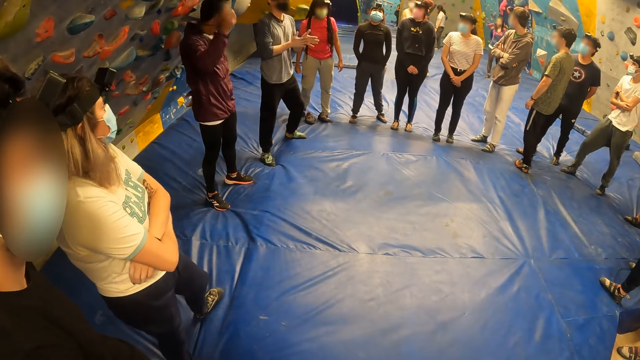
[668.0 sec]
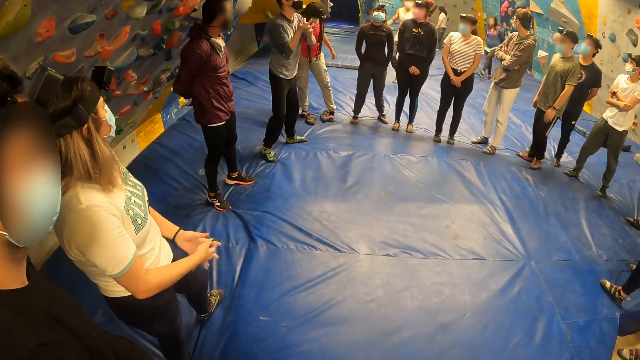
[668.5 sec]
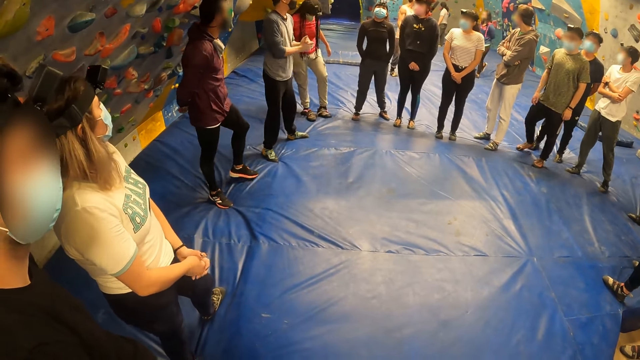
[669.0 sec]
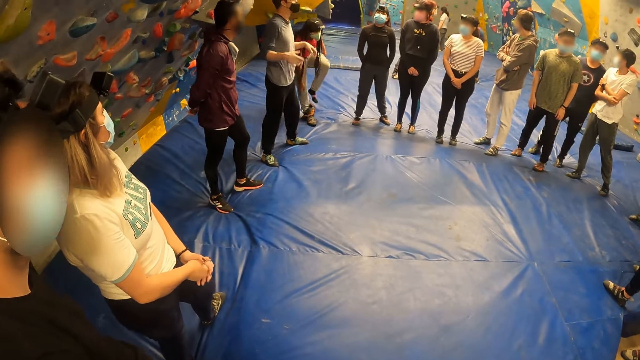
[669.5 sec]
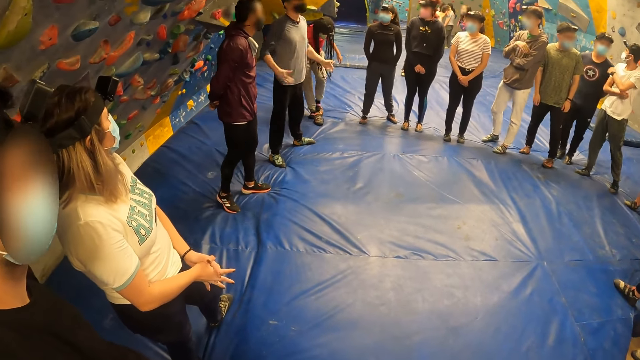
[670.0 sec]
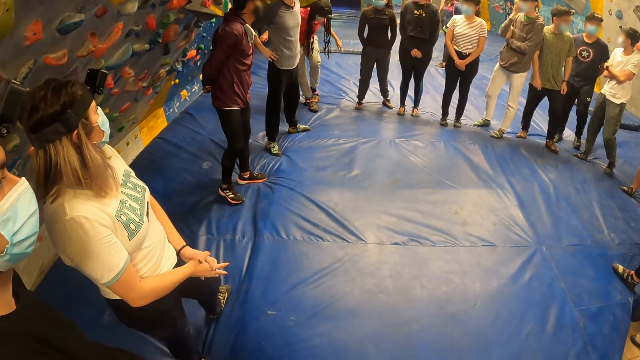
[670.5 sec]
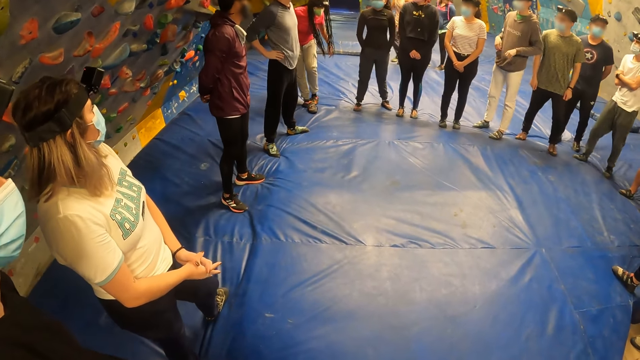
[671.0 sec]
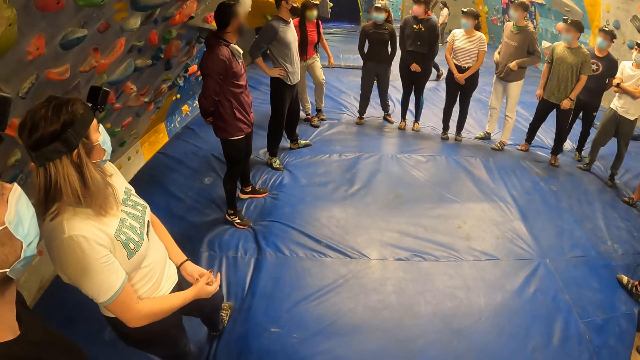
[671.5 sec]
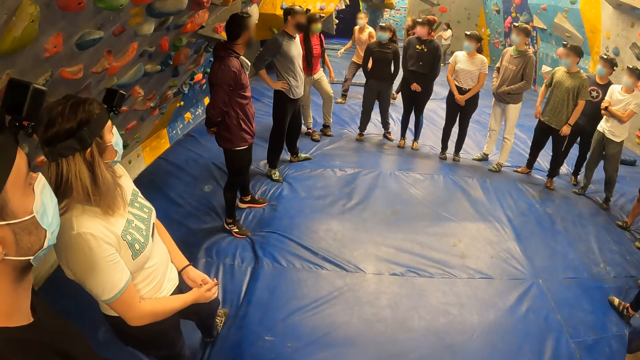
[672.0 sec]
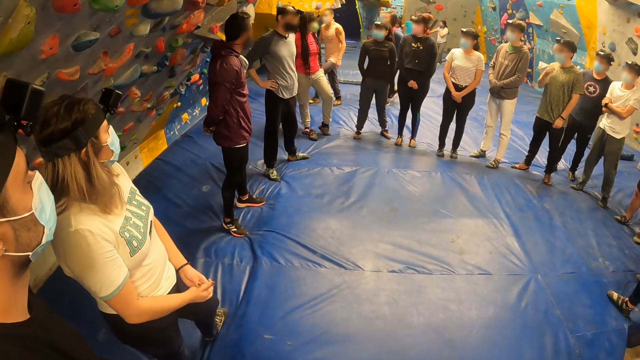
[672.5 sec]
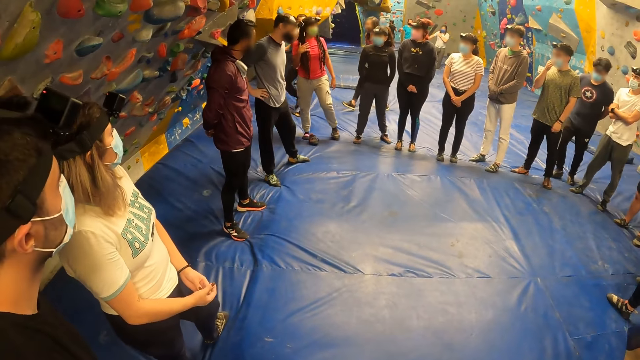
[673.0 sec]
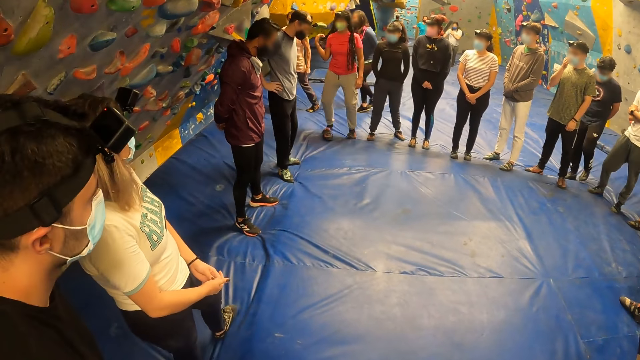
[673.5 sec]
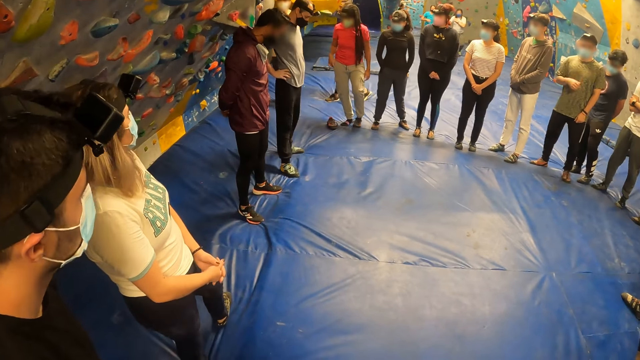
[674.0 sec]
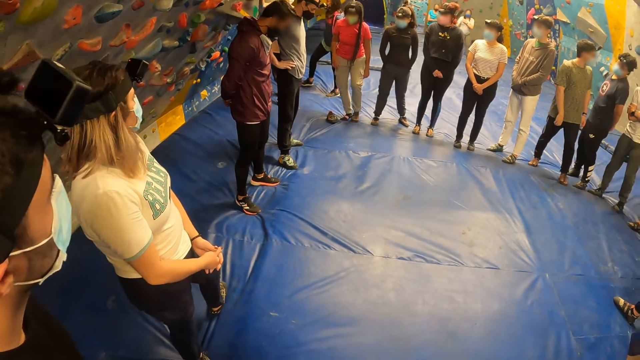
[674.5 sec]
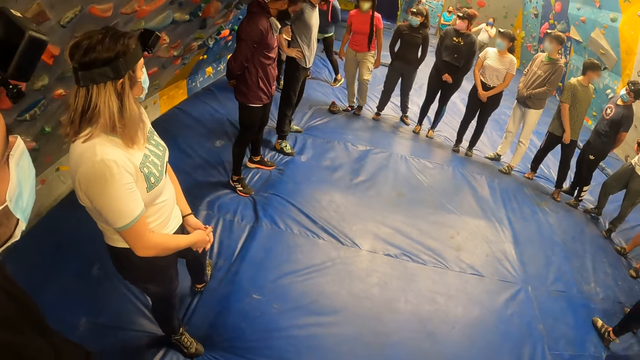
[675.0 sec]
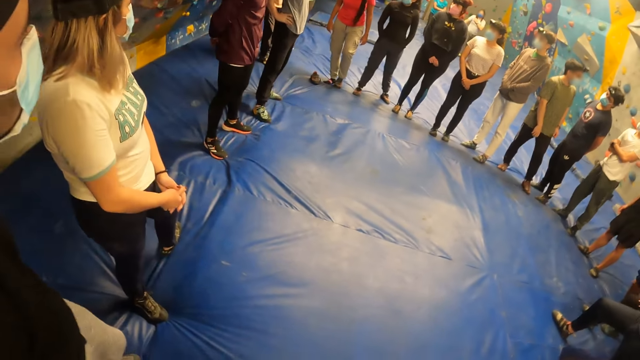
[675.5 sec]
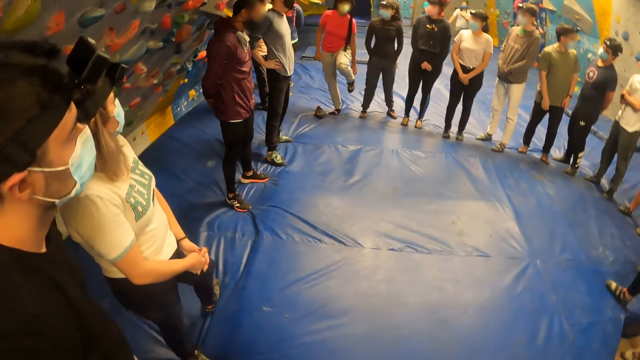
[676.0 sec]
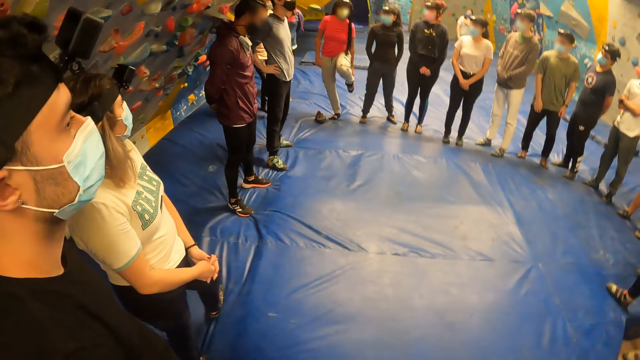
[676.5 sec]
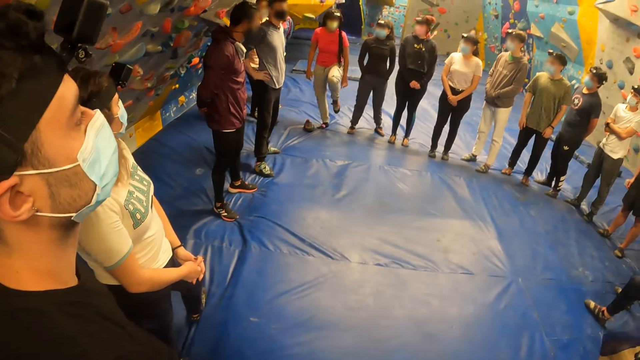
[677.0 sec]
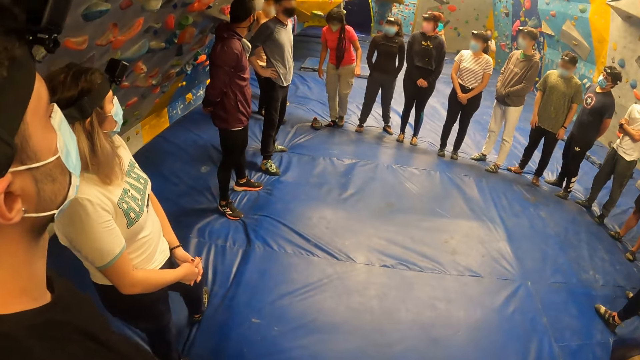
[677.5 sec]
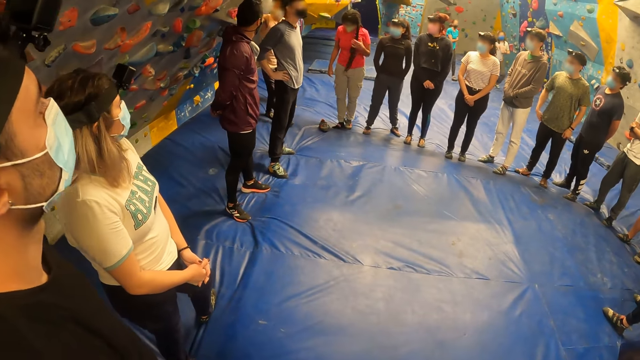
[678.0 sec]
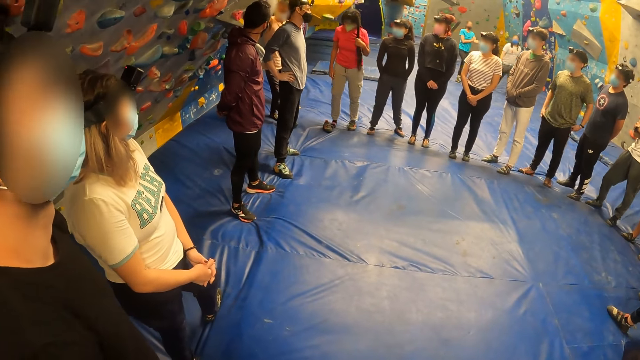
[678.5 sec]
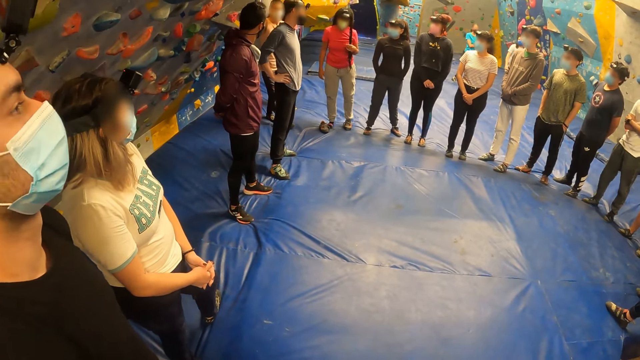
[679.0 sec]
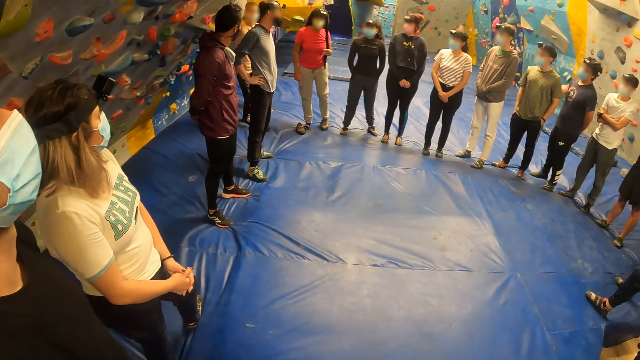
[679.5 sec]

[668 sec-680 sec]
A man interacts with the group of people.

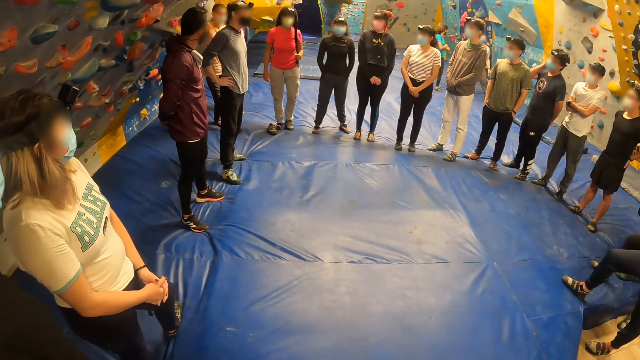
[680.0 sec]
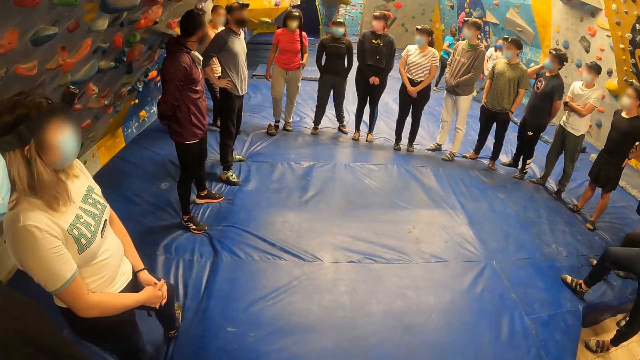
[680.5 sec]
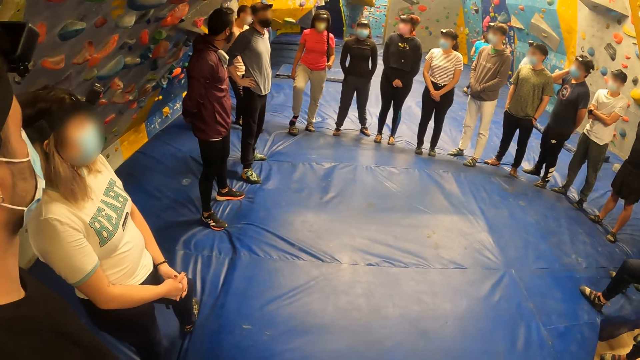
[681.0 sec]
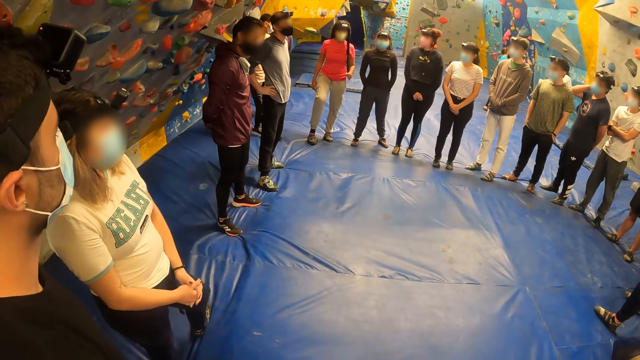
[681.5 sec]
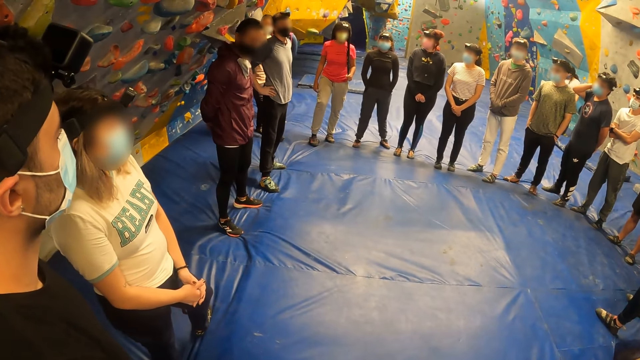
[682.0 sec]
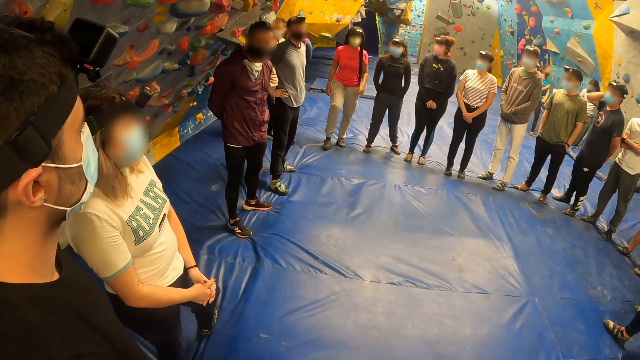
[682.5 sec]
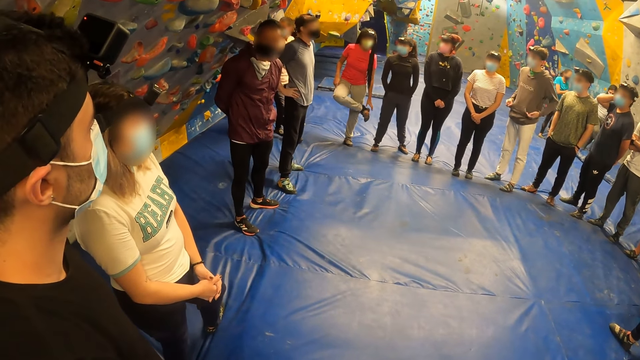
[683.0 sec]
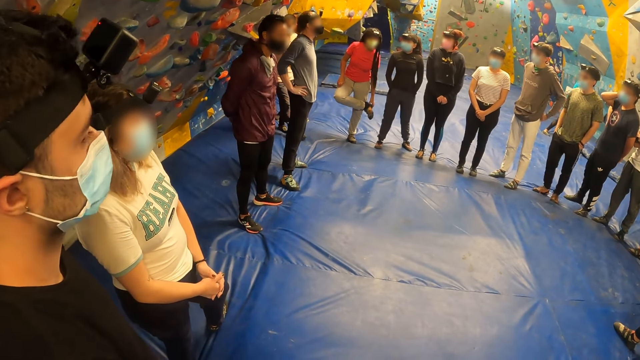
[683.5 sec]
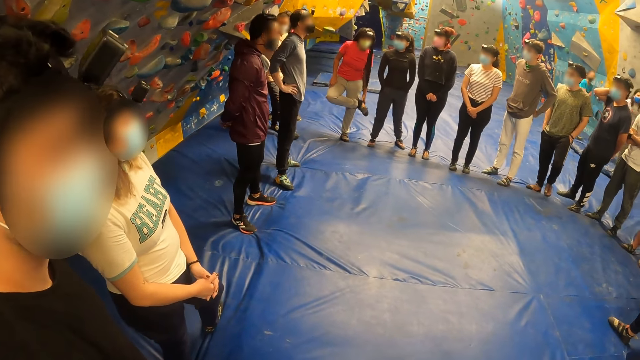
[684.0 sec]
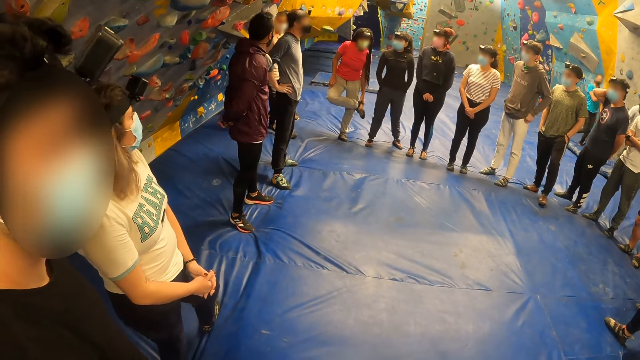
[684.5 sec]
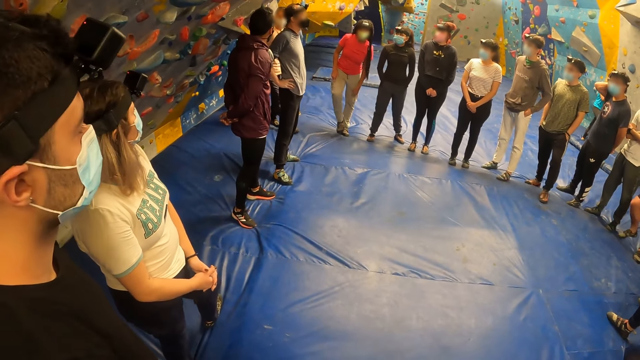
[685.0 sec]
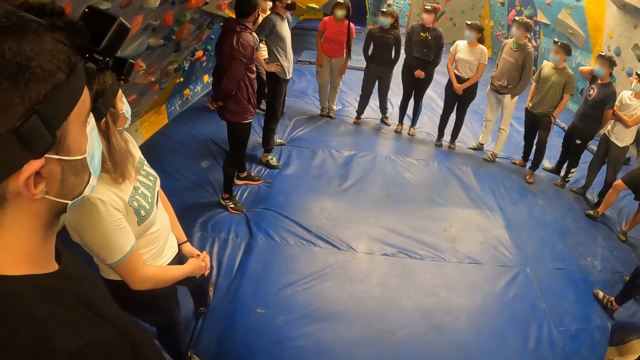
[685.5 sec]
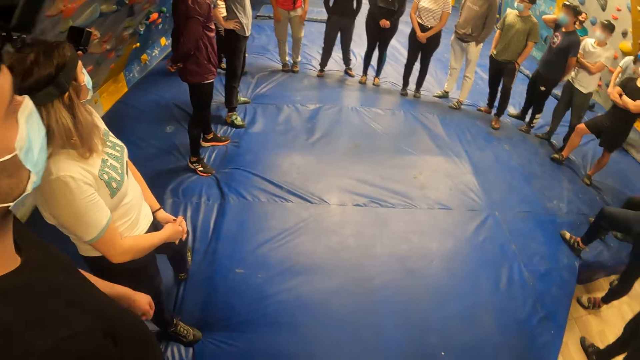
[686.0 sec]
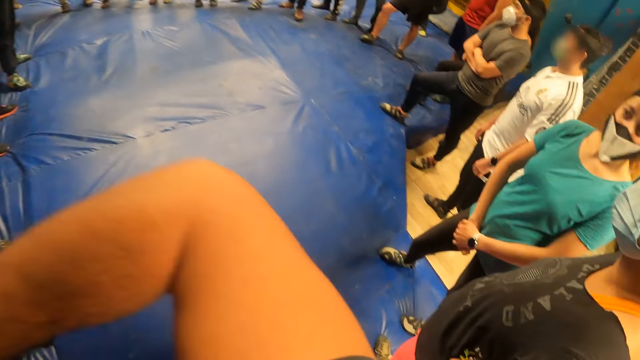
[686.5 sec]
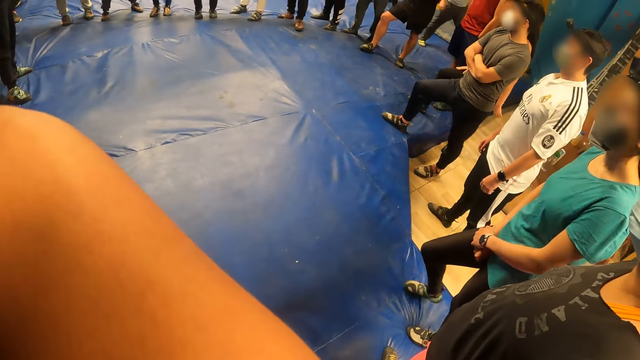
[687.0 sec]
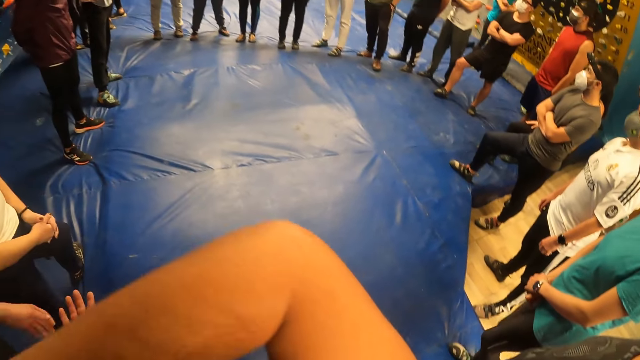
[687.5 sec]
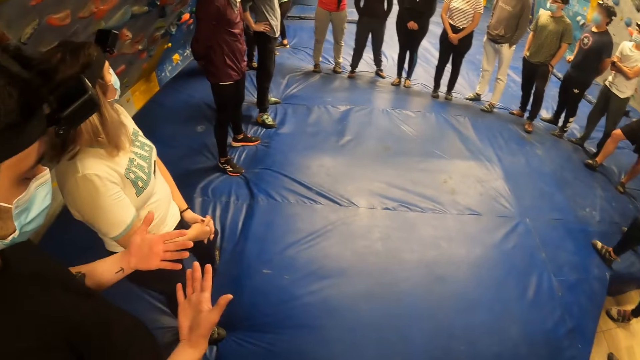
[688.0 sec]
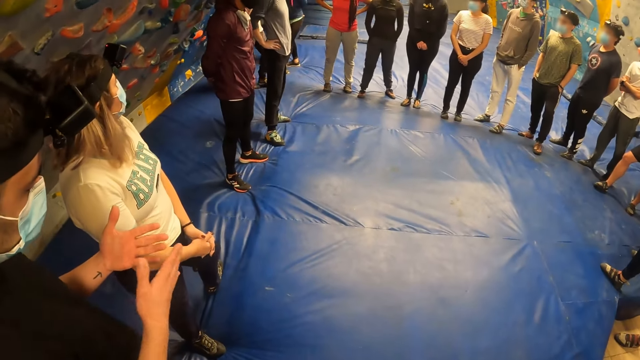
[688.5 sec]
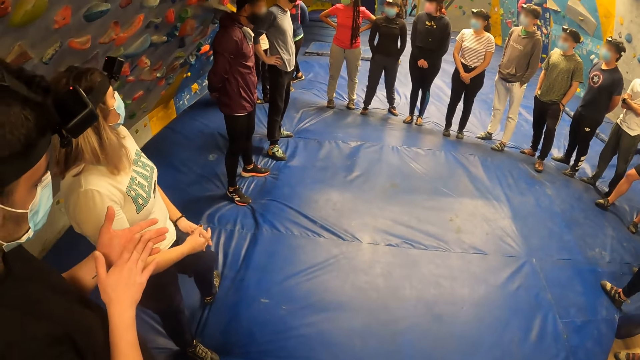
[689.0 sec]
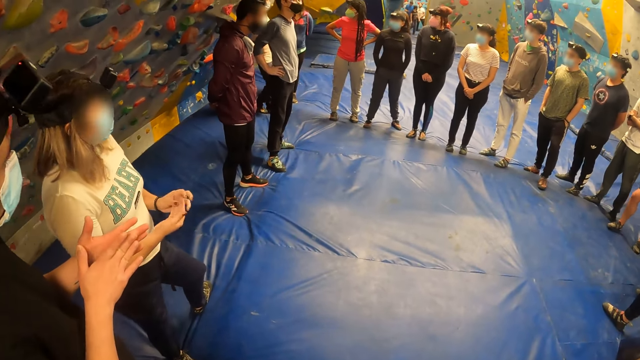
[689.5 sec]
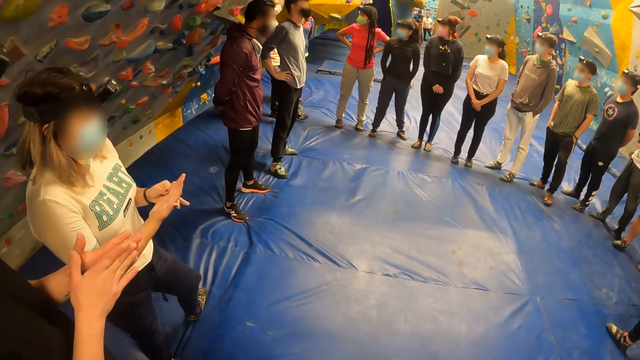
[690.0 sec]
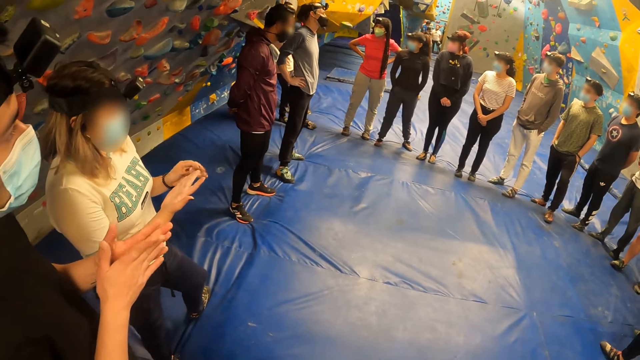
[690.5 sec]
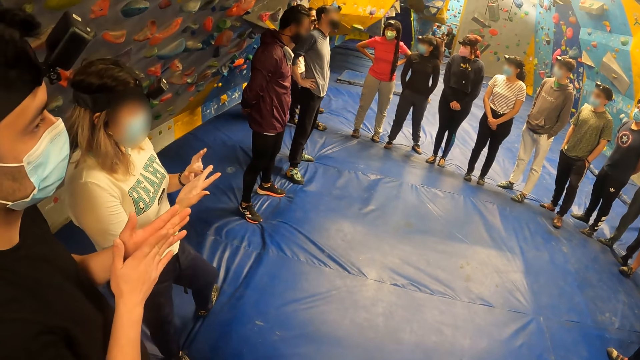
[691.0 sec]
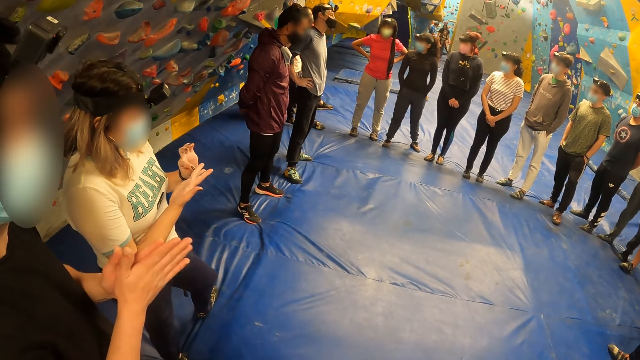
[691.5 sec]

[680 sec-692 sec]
The camera wearer lifts his arm. He puts down his arm. The man looks at his palms and rubs his palms together.
